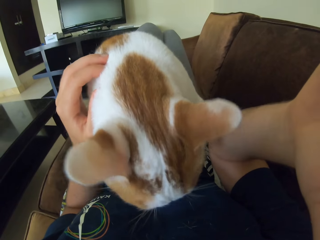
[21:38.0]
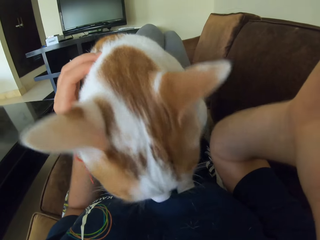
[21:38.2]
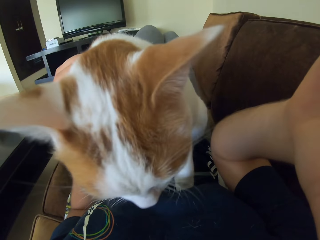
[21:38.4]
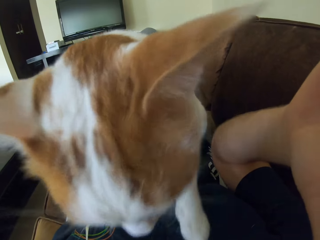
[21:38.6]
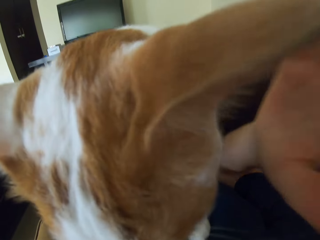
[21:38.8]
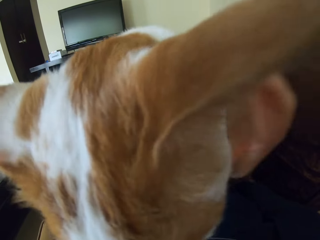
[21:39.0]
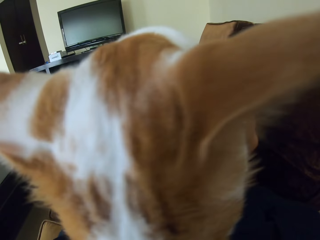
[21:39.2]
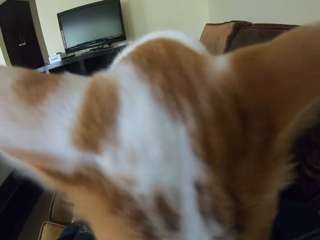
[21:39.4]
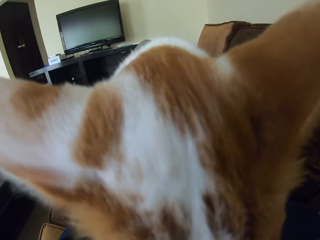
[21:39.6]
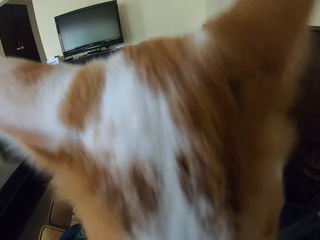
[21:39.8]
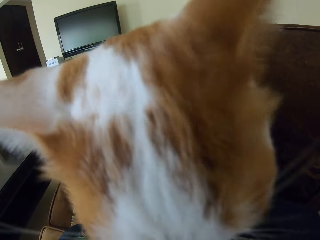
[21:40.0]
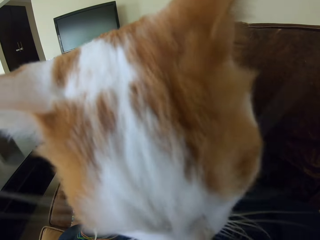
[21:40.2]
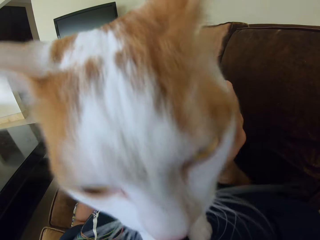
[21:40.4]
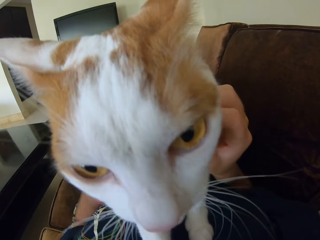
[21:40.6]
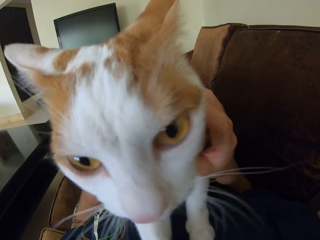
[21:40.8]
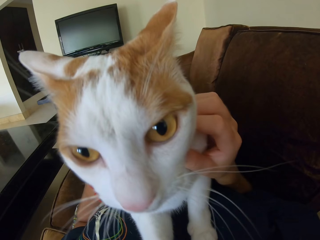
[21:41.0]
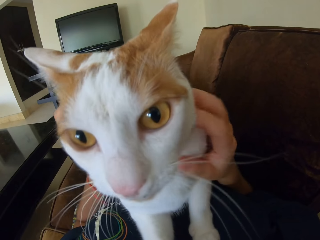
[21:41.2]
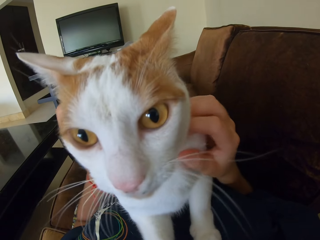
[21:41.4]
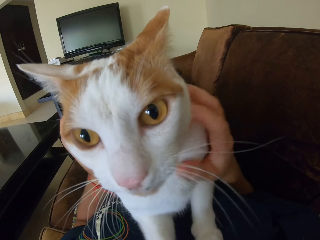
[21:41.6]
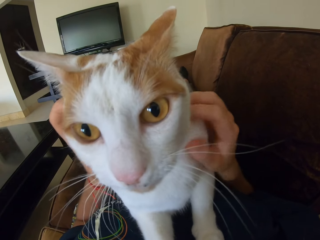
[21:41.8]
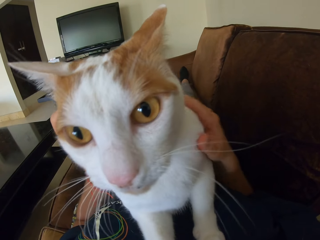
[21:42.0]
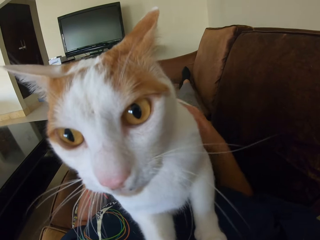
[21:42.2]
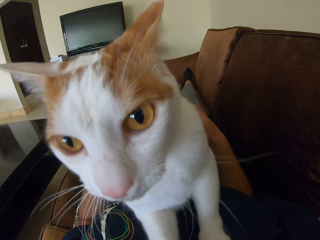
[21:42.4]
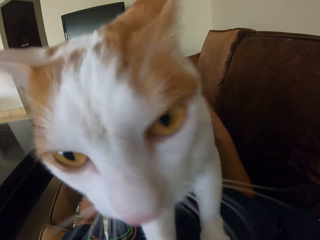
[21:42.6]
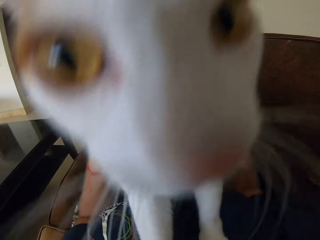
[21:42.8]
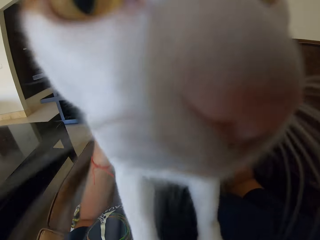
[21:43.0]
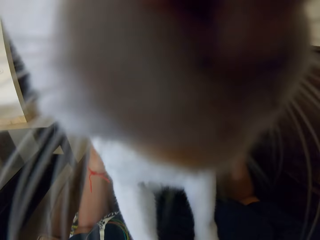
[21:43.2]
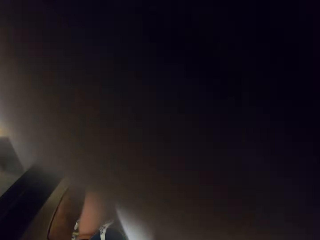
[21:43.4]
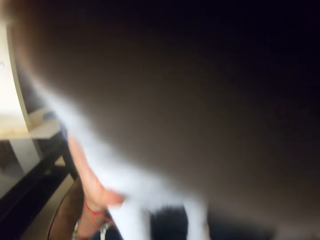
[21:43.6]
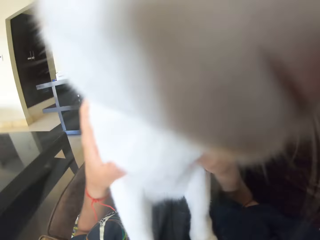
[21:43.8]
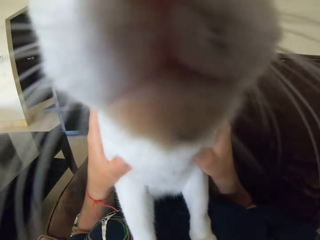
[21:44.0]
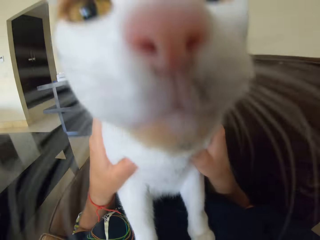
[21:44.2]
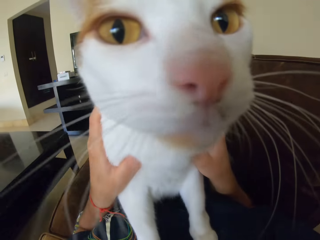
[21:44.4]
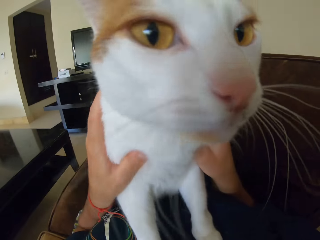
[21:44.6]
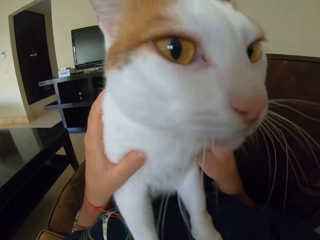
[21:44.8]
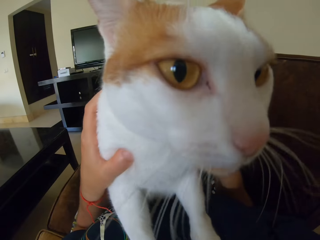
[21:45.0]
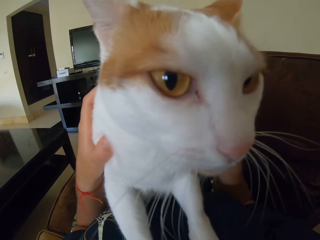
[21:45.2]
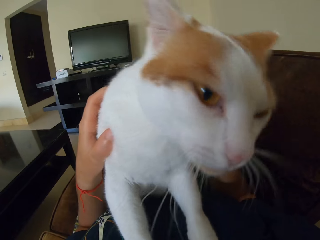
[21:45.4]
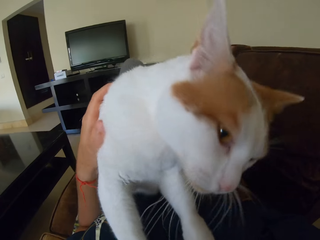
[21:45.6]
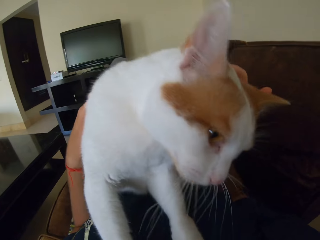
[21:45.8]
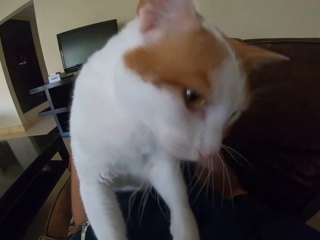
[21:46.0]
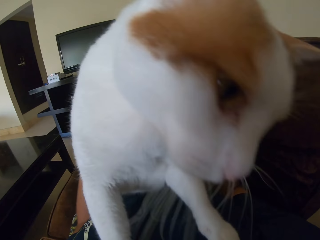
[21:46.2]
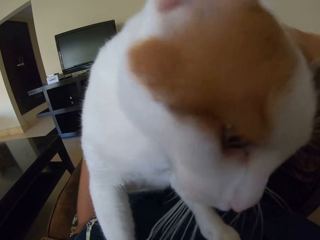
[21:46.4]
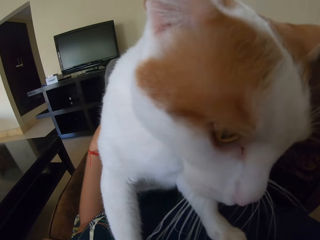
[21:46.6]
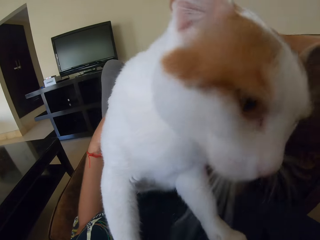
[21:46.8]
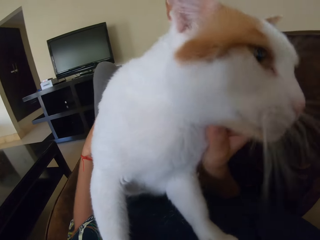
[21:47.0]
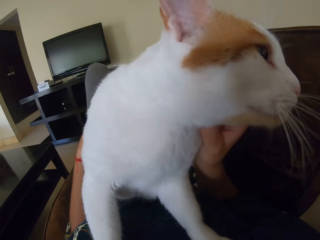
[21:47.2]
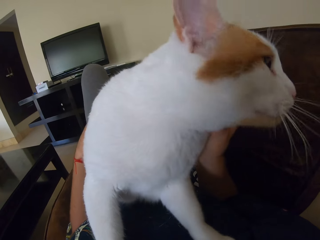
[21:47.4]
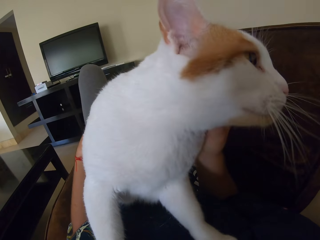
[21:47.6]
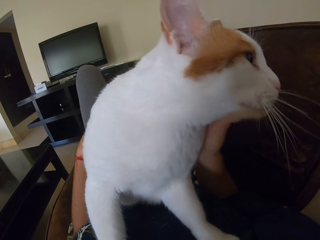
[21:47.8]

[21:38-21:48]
The camera wearer pets a cat on the sofa.

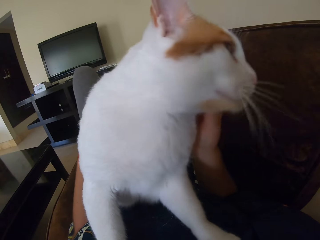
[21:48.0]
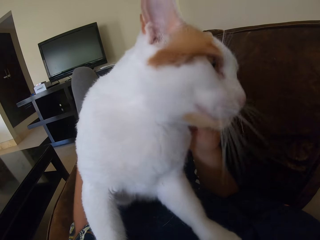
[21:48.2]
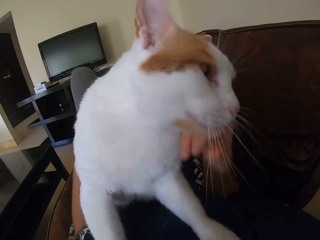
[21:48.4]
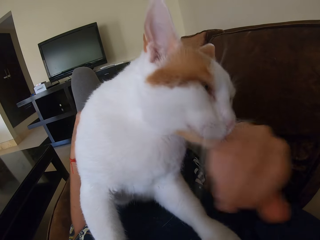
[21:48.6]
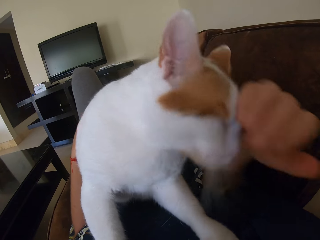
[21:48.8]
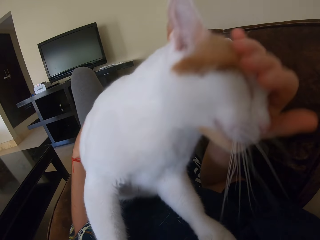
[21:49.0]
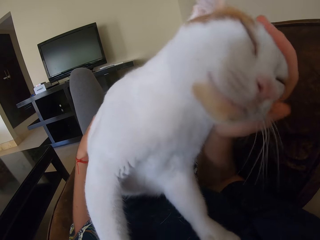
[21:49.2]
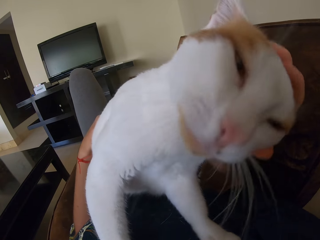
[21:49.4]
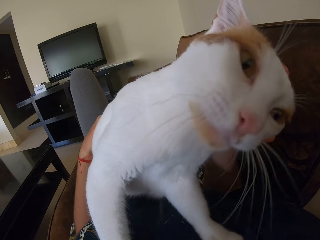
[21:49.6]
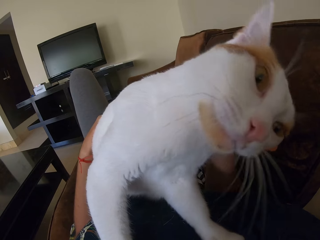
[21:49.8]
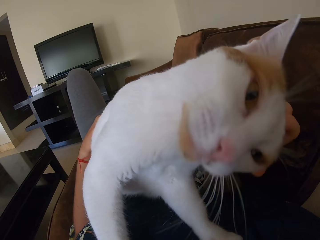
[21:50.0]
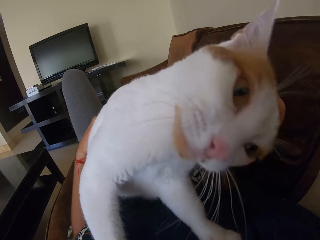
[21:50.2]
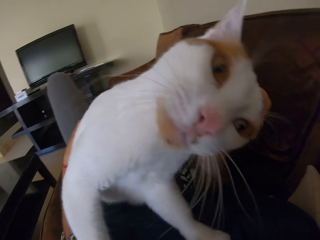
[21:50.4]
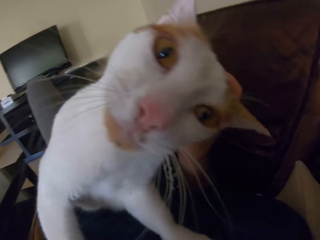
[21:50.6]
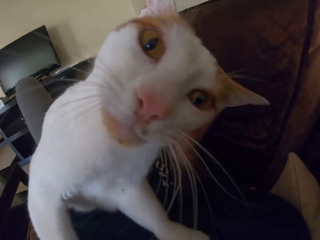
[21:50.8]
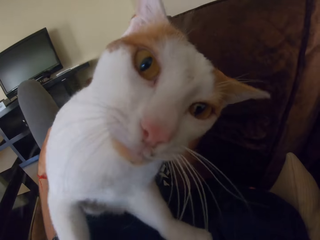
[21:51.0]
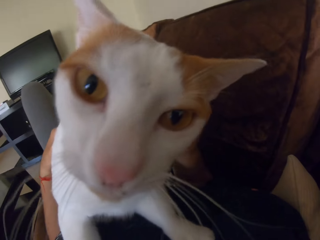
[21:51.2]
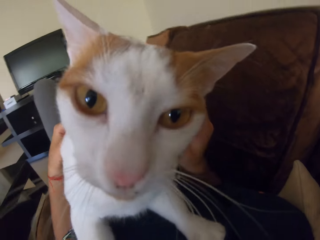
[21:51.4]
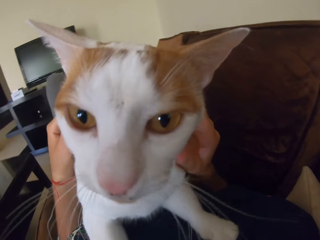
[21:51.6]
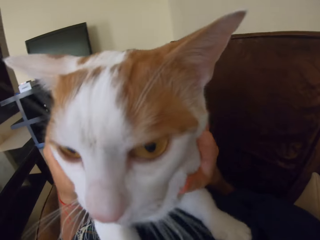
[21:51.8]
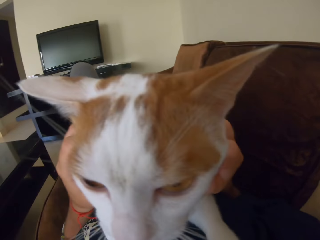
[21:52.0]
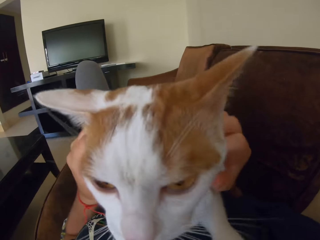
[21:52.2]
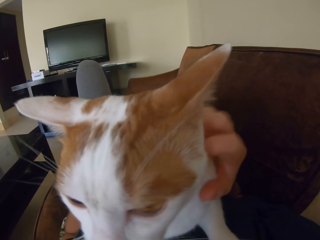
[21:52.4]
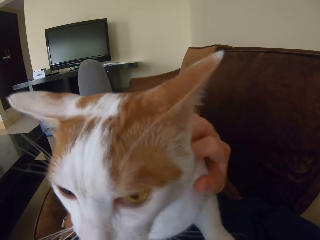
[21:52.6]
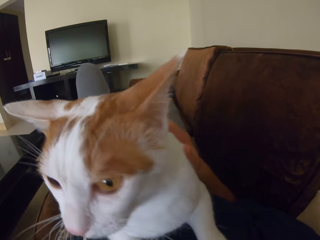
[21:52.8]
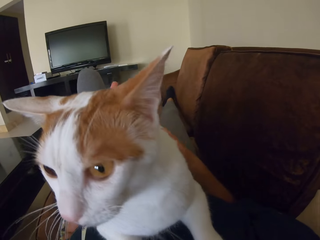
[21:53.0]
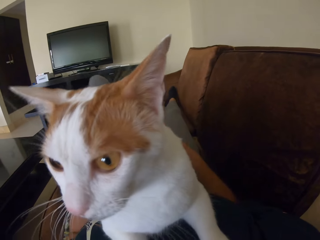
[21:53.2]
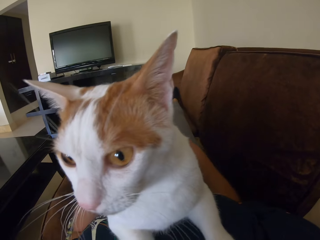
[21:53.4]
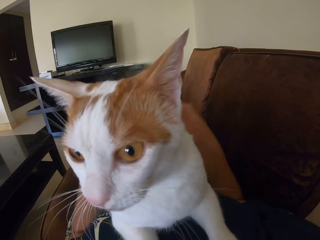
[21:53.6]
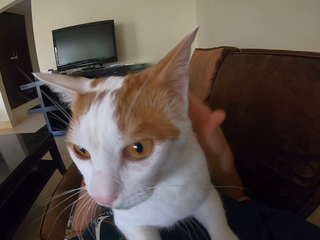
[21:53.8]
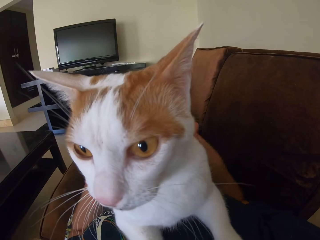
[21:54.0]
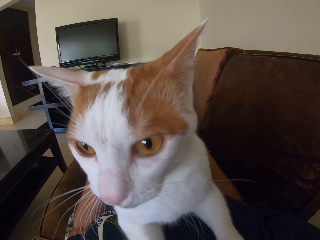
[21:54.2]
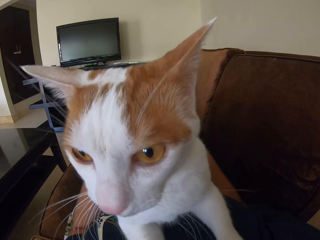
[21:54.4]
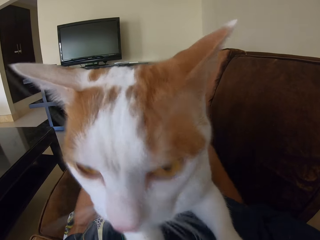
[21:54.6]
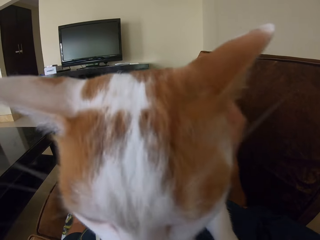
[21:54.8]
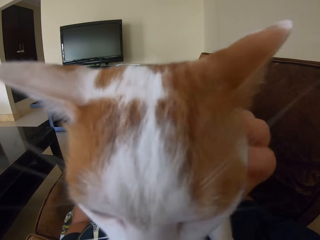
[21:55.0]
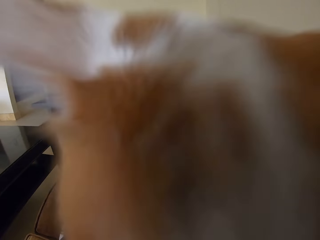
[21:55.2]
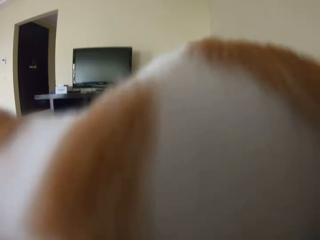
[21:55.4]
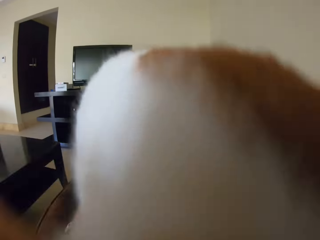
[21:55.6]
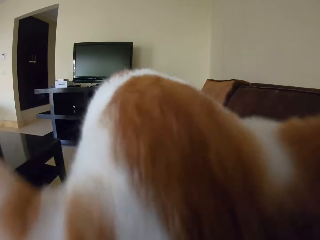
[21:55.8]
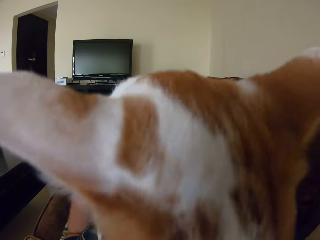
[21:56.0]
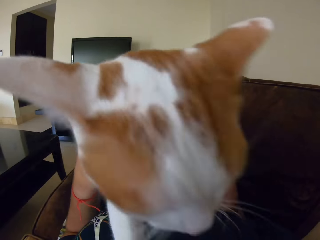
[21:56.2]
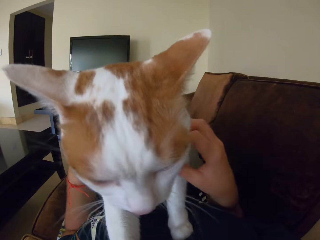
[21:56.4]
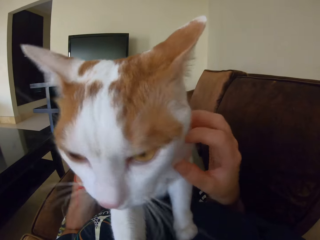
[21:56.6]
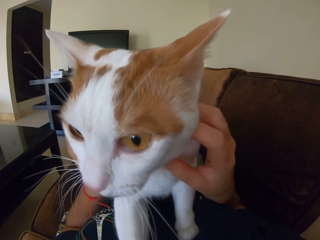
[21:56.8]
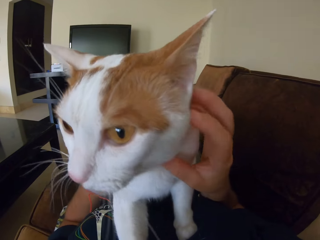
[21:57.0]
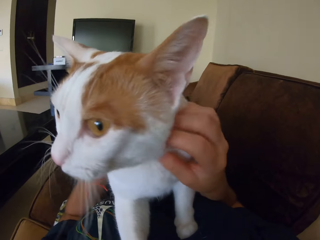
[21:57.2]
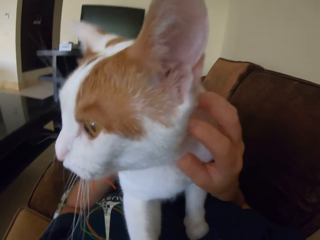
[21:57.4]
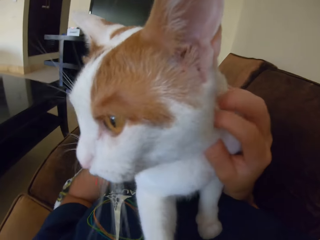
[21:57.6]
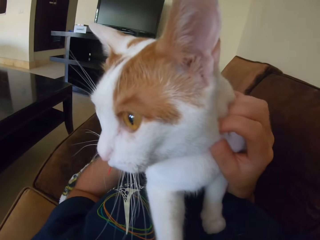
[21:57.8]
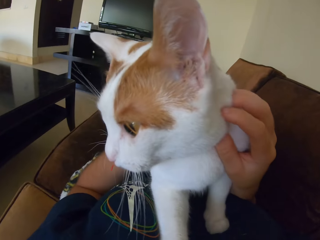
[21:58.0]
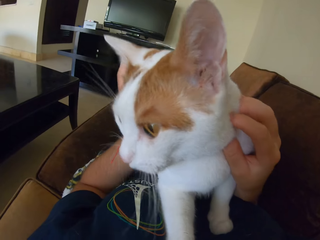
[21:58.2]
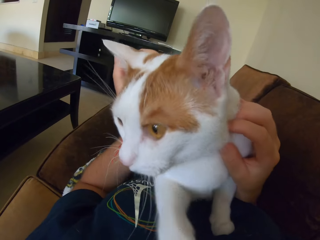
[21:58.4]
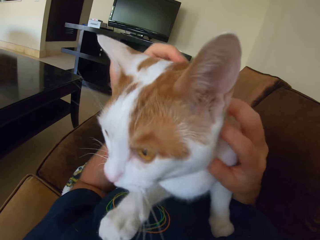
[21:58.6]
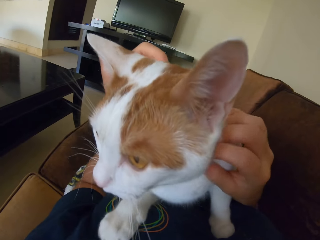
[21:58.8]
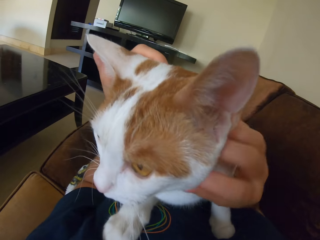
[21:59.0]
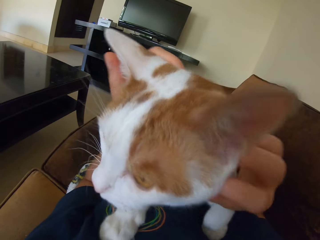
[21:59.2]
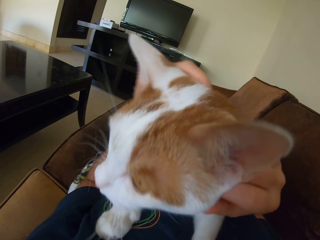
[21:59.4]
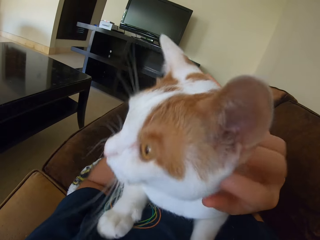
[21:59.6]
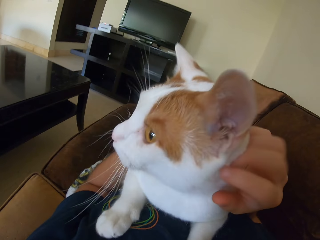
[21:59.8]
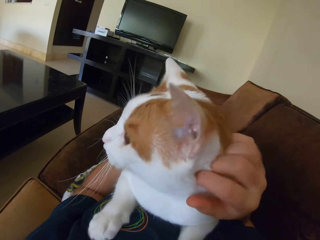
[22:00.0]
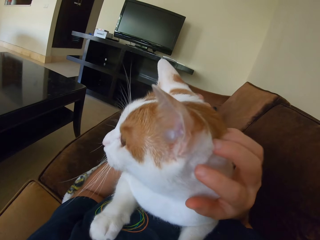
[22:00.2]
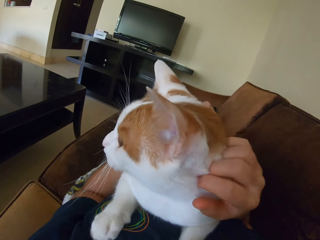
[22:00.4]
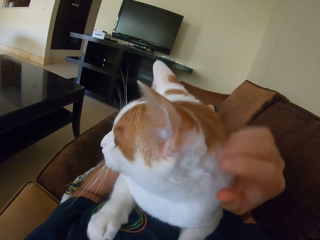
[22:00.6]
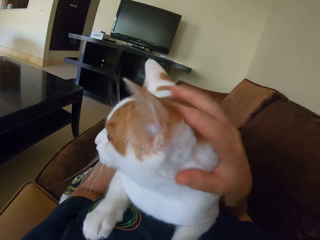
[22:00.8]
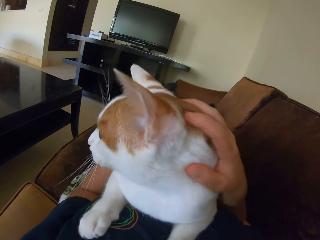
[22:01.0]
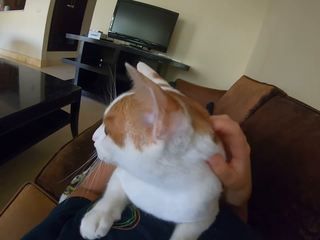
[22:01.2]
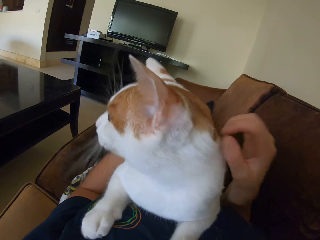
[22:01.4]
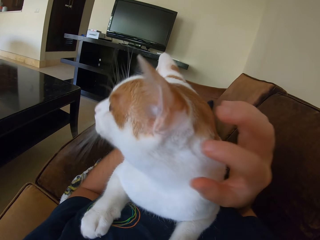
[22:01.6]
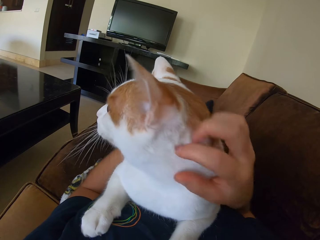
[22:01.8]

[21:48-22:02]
The camera wearer touches a cat. They touch the cat again.
